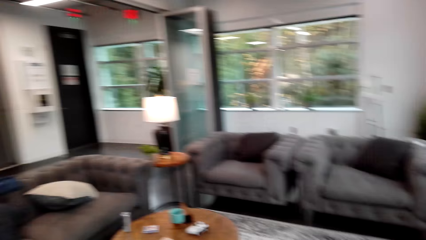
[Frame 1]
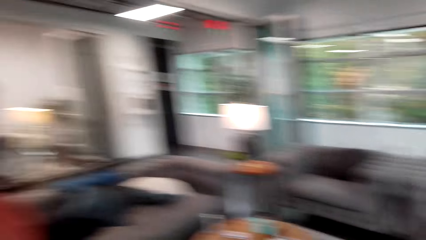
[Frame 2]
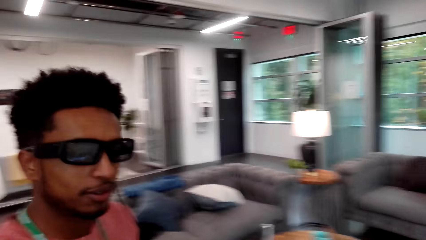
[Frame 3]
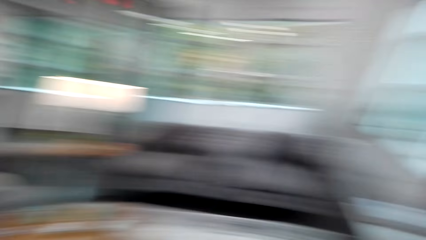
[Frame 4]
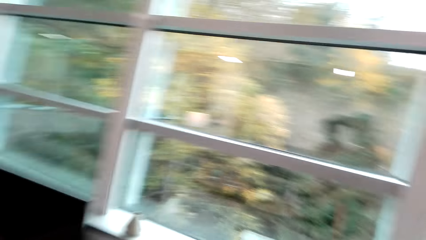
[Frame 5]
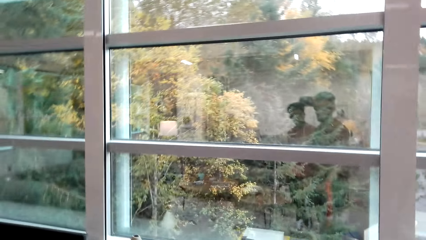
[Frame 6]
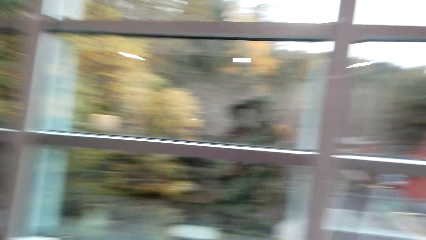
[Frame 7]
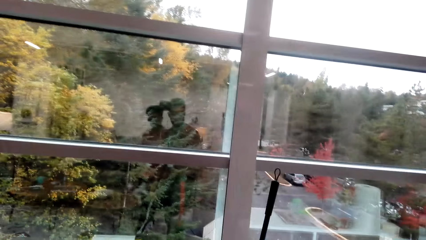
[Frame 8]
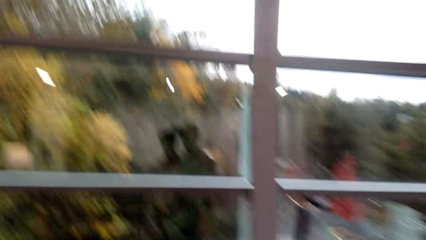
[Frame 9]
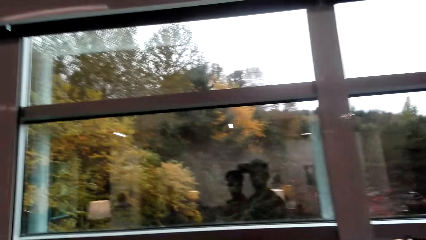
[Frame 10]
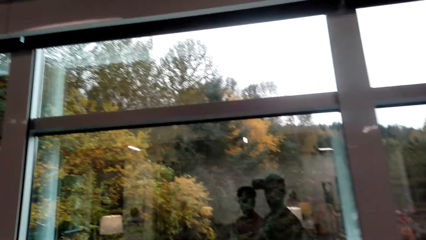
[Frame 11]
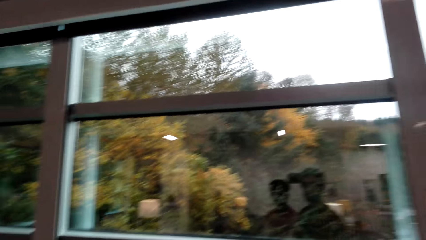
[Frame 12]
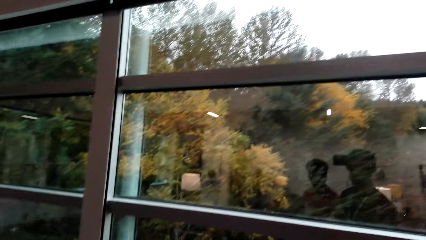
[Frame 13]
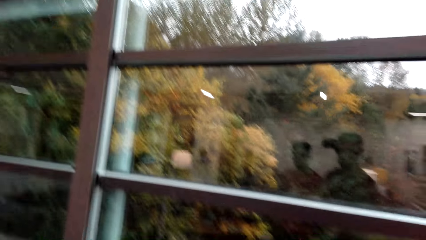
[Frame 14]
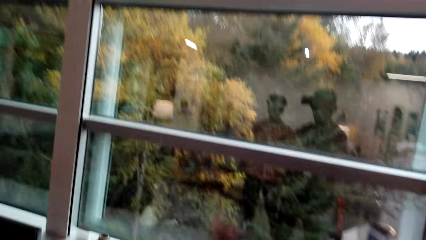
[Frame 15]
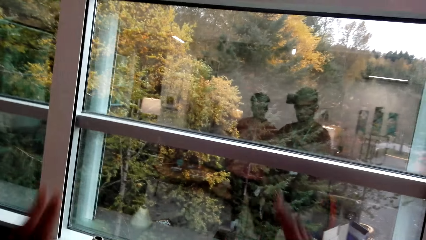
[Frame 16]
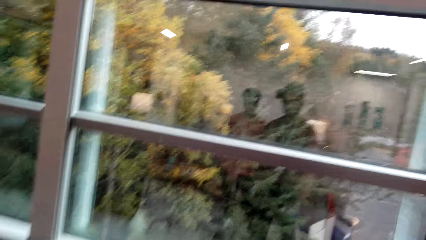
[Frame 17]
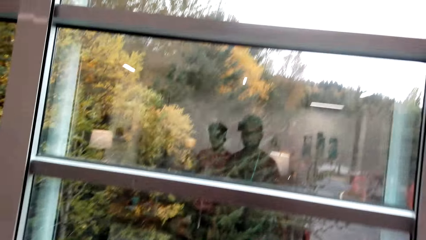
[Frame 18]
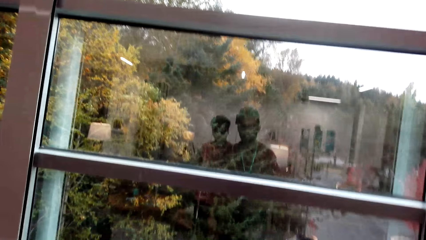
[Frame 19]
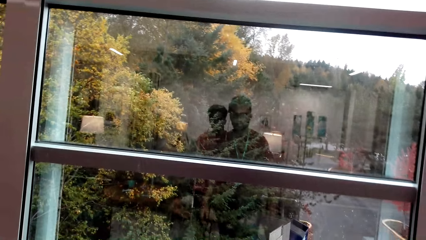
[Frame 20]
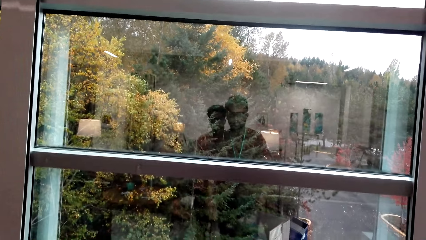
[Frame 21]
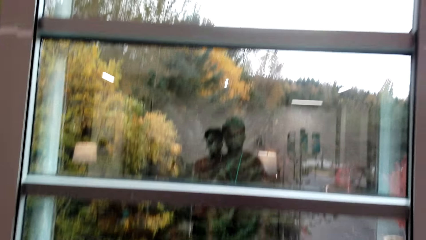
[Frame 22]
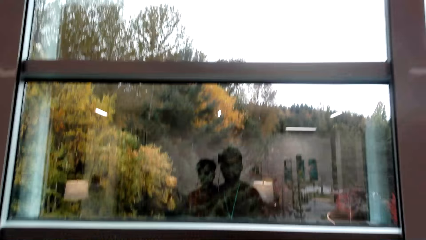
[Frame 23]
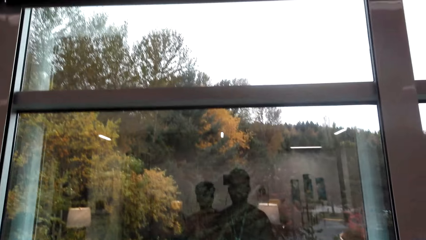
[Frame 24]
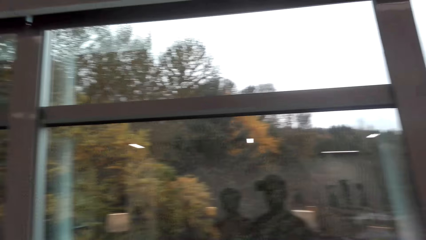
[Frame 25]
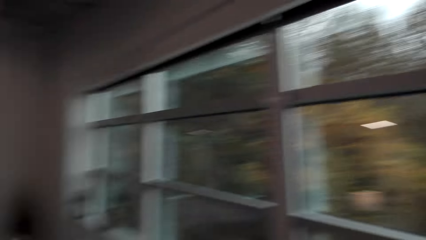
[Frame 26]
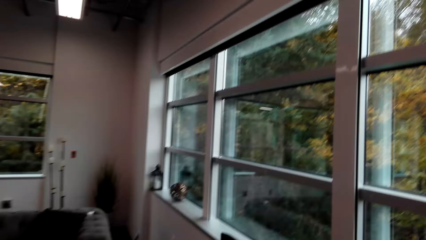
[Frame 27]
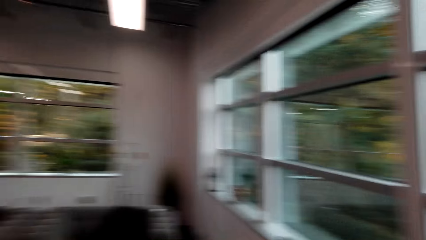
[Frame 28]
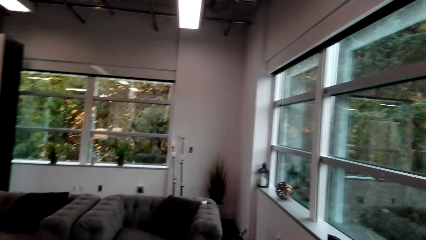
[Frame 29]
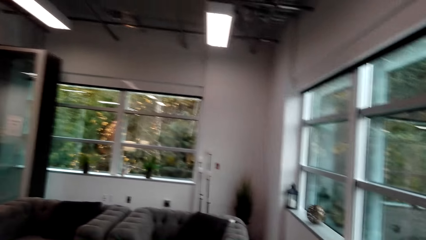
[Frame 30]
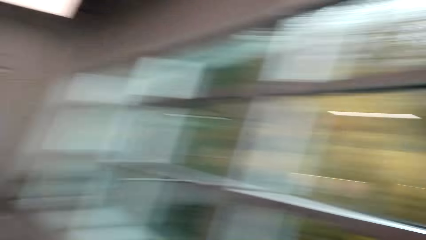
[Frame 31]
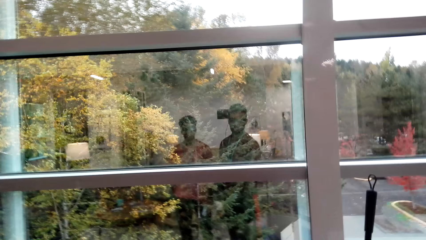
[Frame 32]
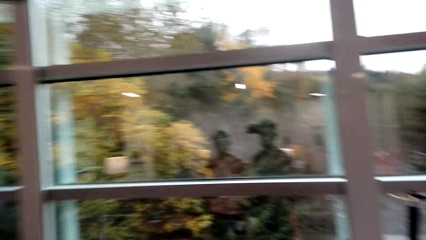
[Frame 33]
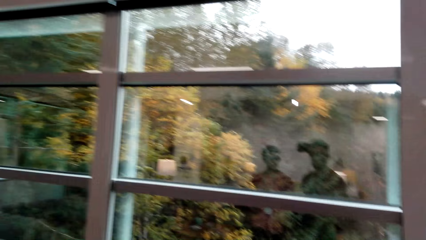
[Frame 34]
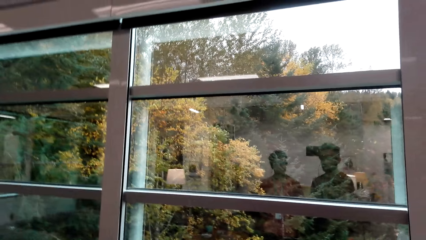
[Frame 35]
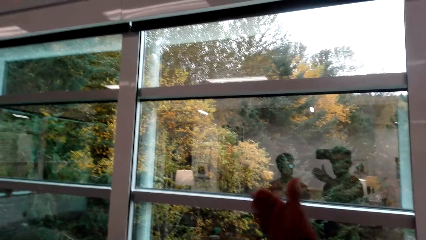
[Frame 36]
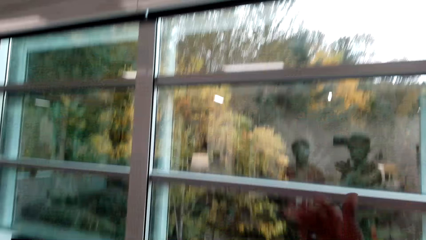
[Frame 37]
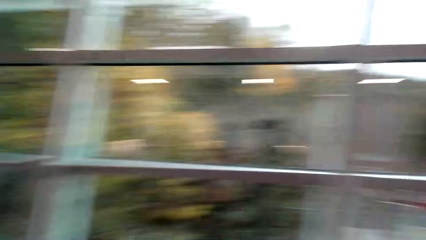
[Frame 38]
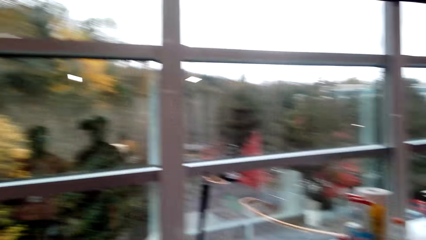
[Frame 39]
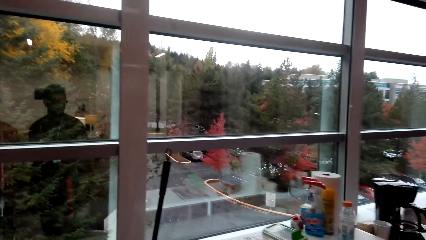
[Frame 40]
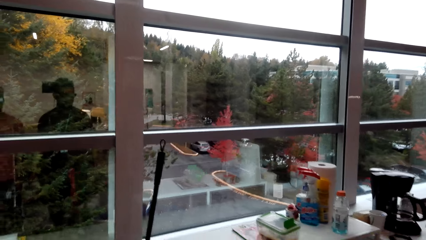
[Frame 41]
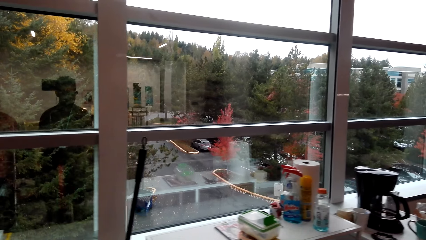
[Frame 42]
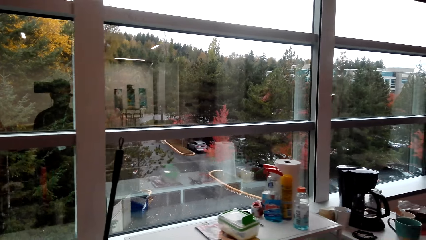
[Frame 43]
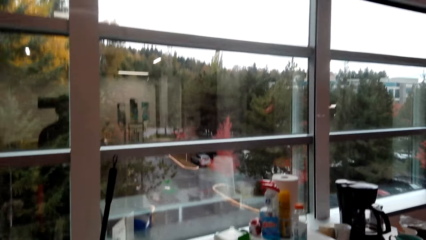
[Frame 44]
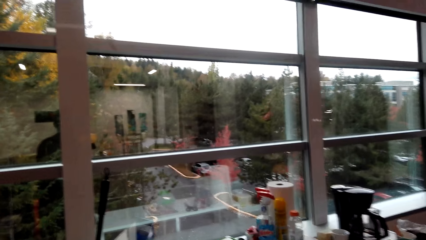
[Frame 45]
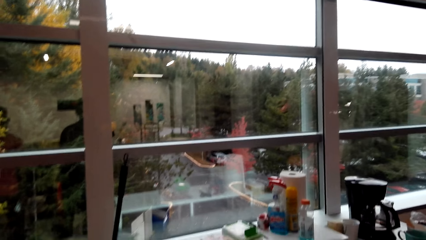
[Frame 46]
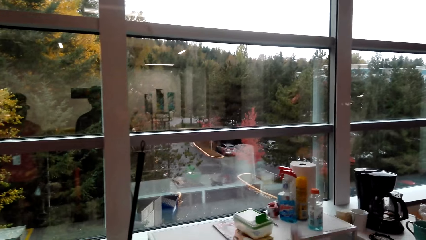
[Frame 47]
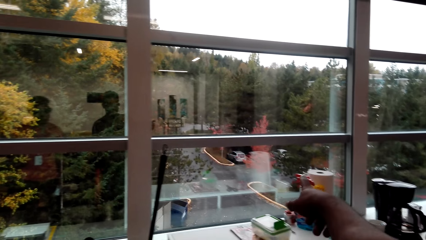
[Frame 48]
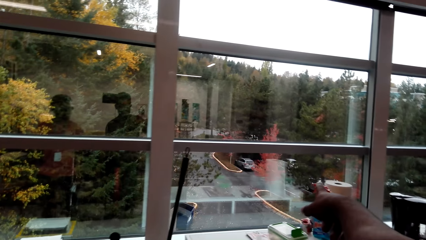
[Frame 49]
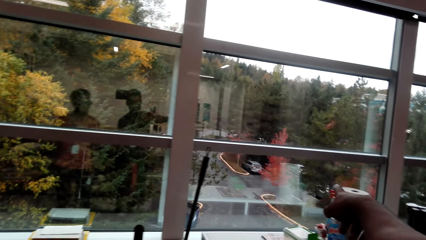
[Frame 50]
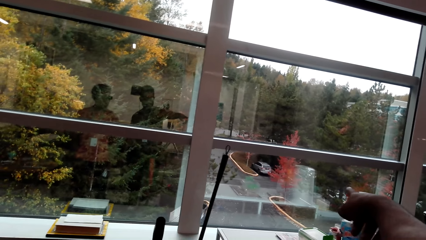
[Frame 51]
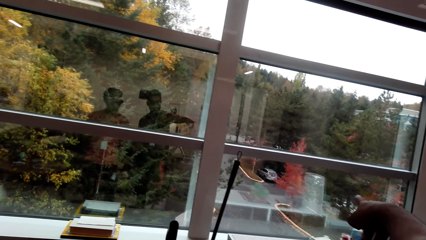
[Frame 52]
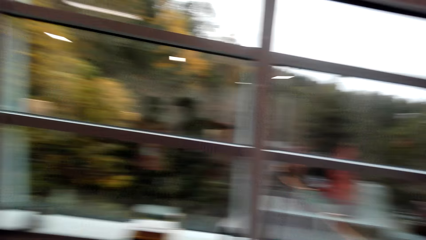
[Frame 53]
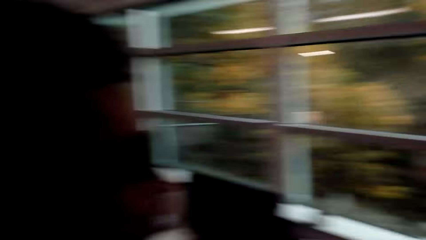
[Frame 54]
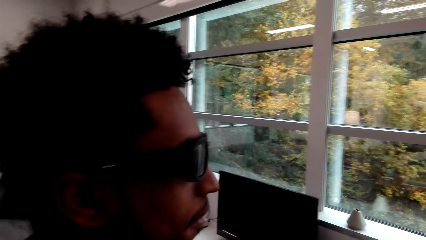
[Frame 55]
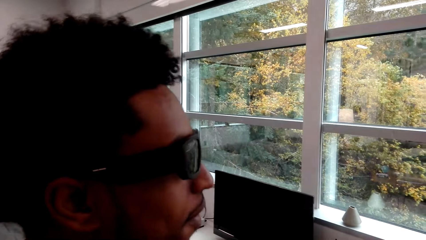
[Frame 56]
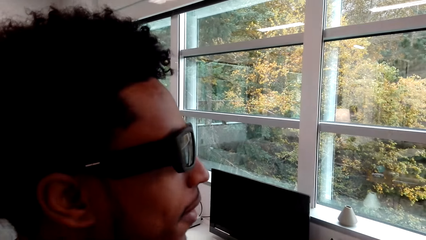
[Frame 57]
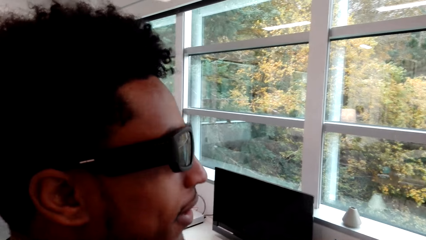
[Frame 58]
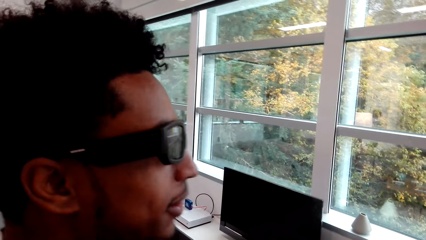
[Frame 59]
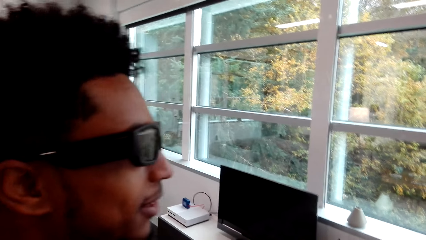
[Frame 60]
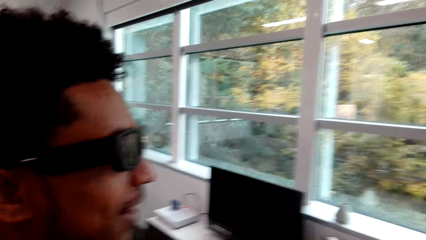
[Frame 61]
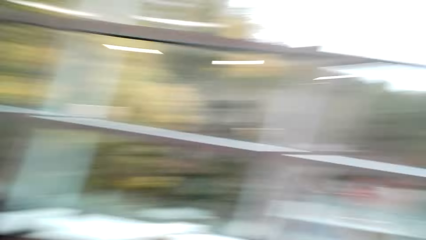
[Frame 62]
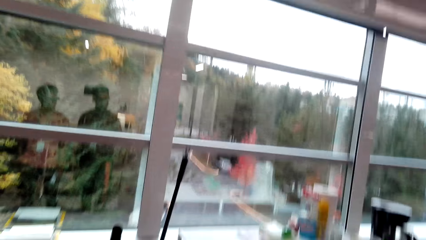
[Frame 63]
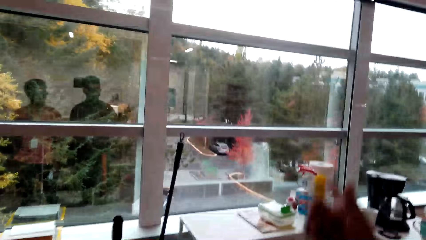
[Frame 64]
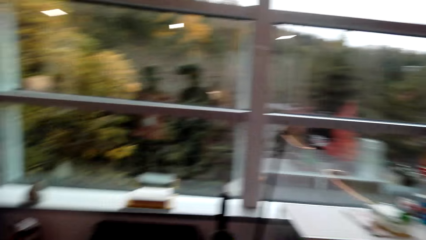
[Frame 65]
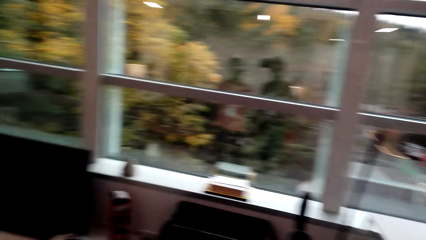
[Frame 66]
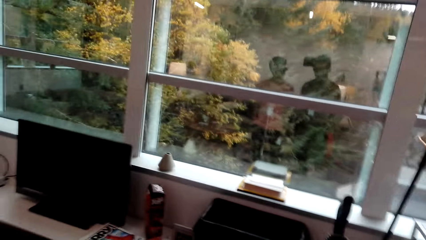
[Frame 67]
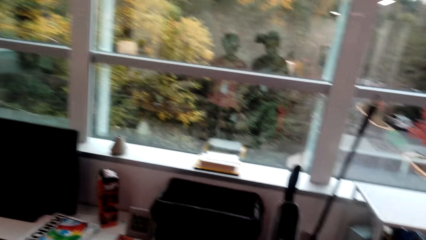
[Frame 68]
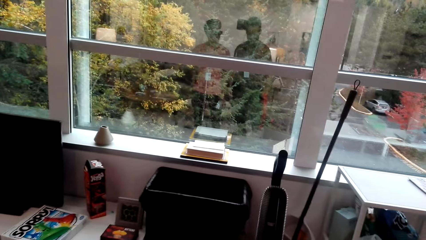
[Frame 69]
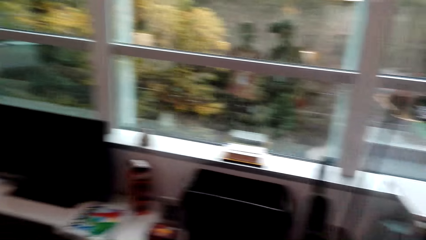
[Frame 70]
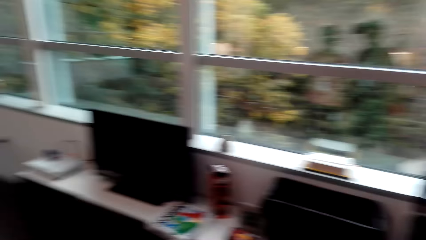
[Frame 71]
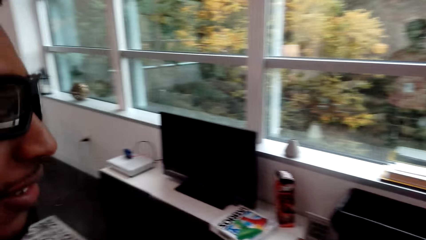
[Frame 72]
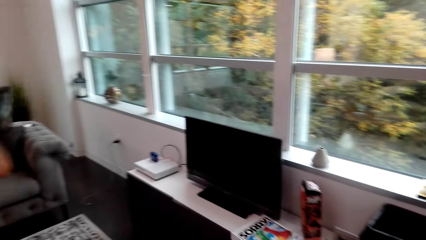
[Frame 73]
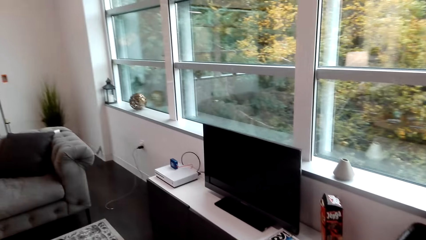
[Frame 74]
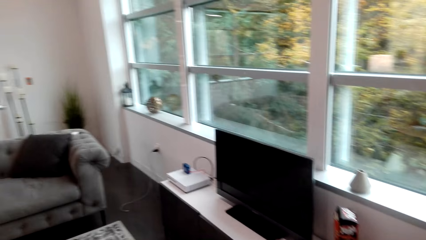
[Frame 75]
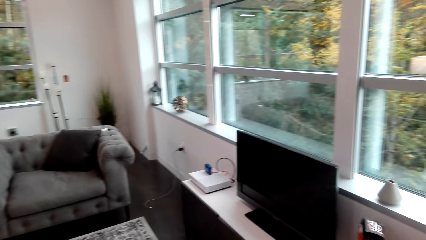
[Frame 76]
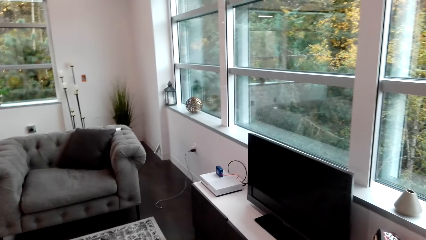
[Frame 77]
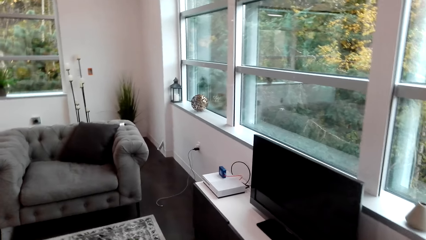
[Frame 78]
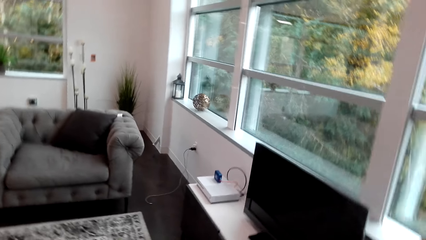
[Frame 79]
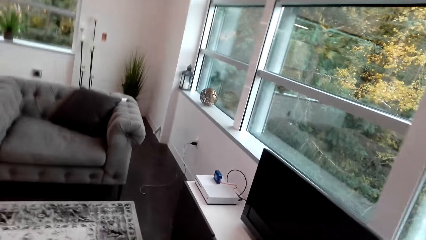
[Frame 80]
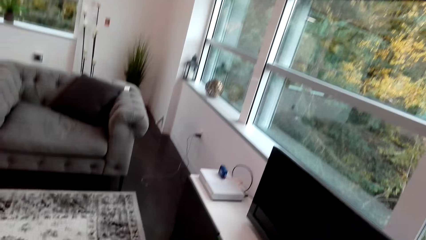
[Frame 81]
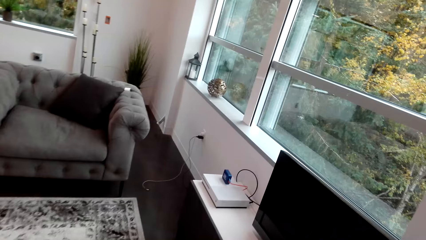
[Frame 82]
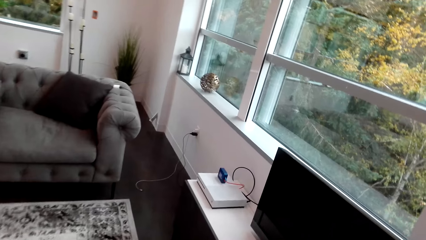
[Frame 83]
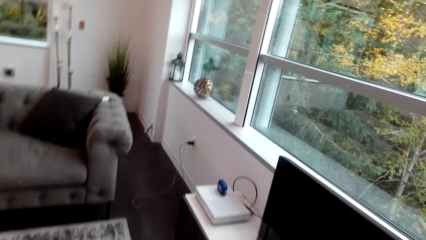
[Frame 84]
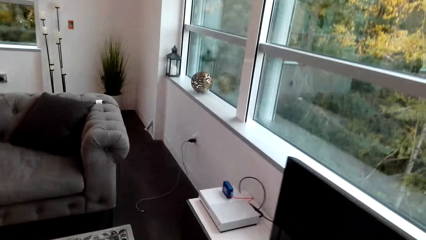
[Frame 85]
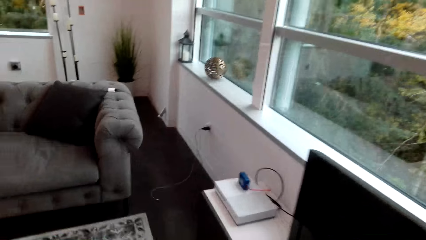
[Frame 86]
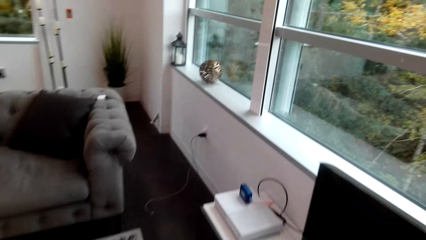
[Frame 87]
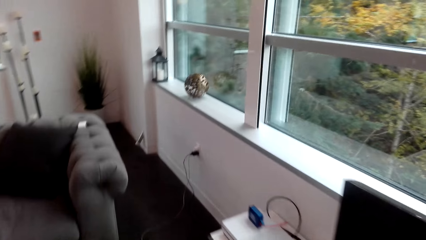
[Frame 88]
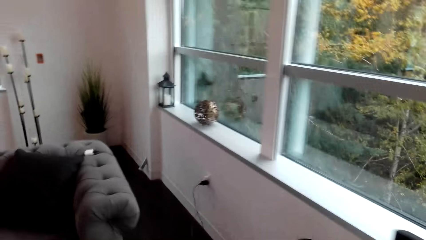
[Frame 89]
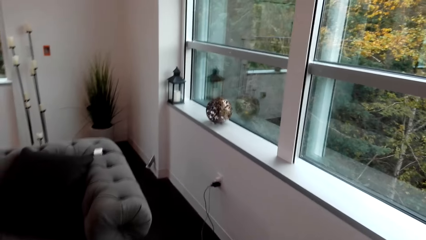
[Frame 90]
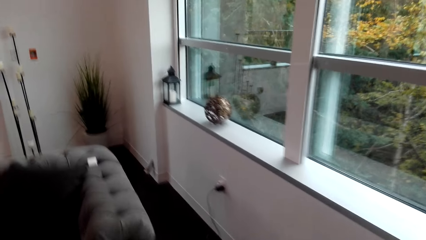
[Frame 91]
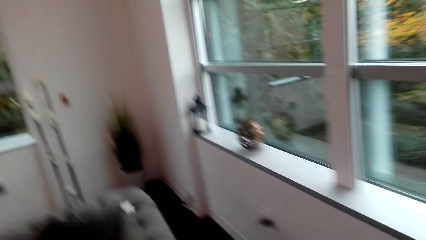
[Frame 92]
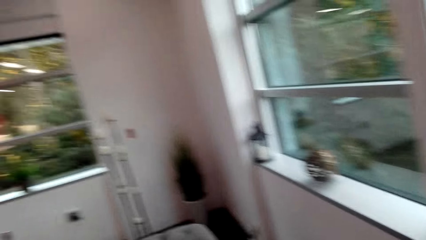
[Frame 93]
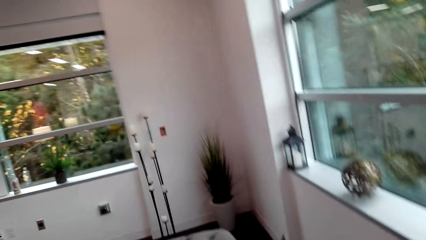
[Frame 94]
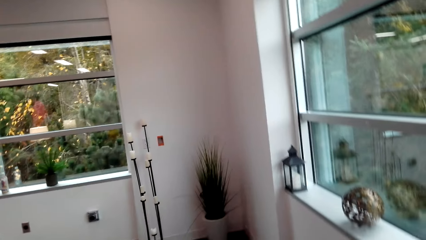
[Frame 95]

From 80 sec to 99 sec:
The camera wearer looks around and dialogues to the person. They dialogue to the person again and walk around the house.
